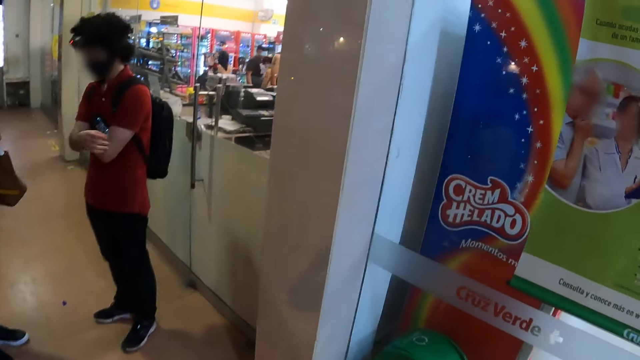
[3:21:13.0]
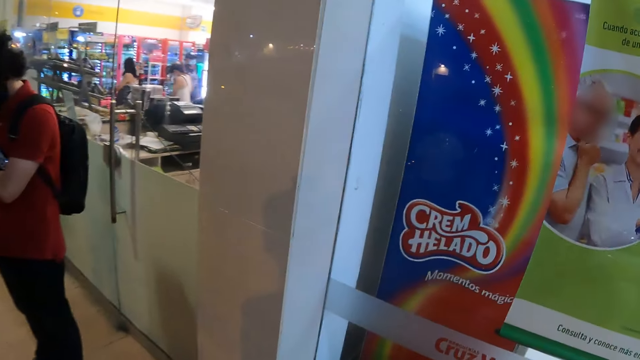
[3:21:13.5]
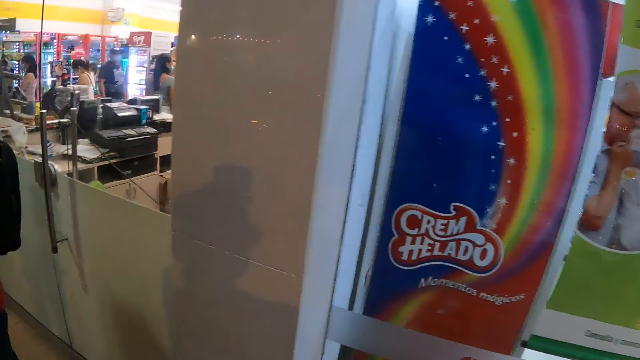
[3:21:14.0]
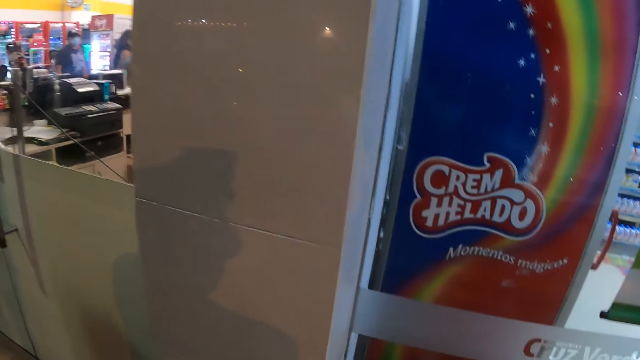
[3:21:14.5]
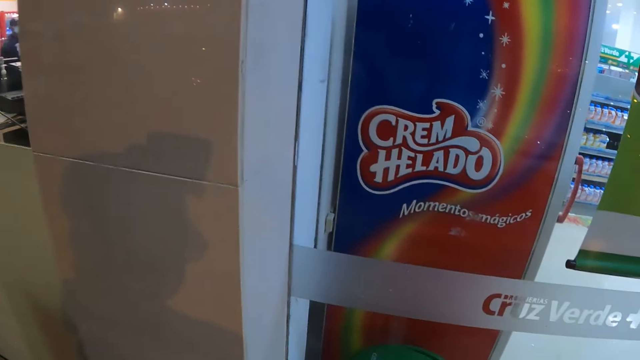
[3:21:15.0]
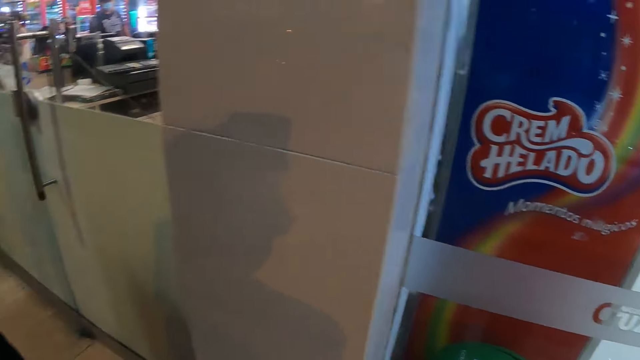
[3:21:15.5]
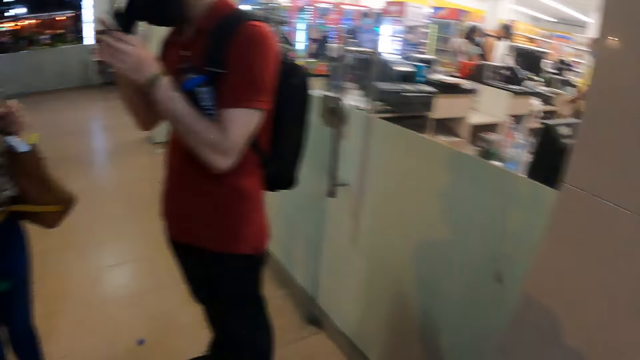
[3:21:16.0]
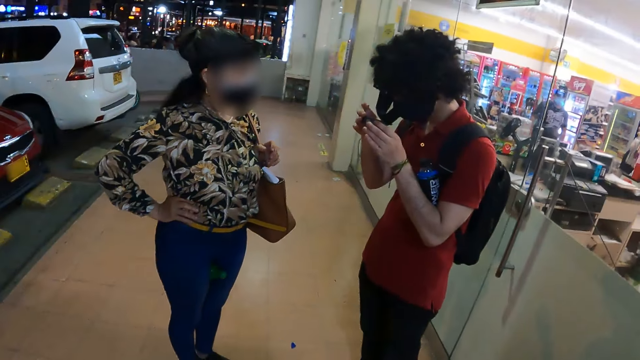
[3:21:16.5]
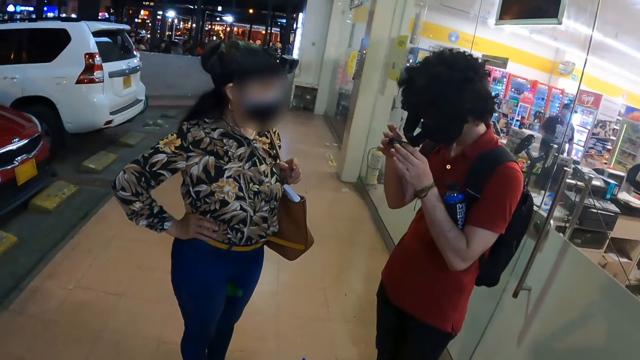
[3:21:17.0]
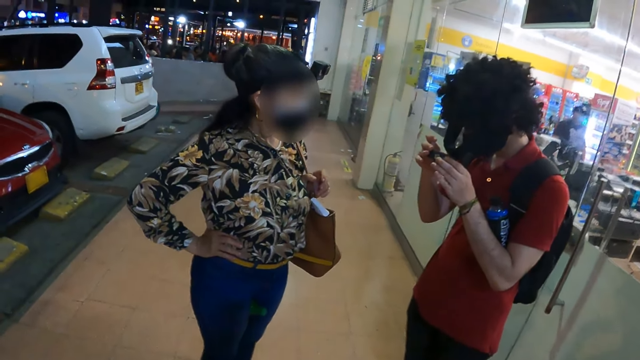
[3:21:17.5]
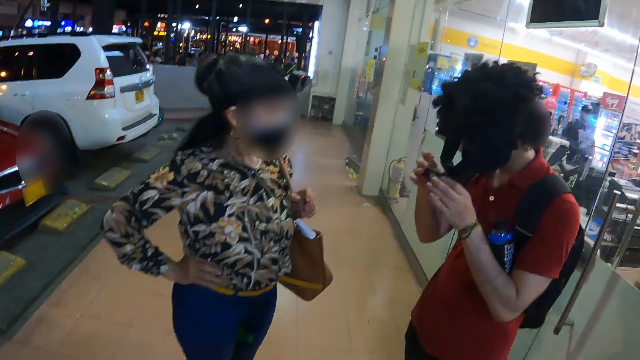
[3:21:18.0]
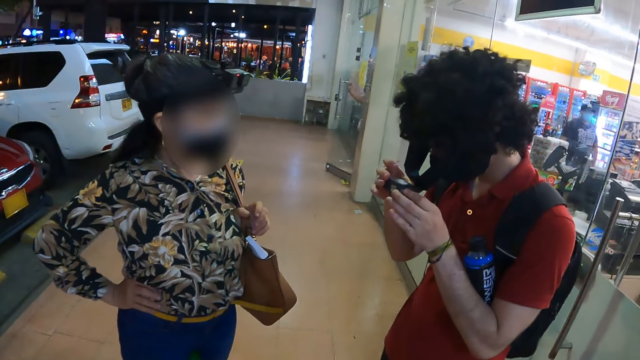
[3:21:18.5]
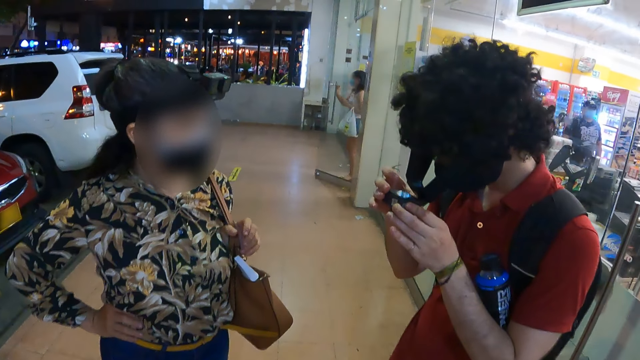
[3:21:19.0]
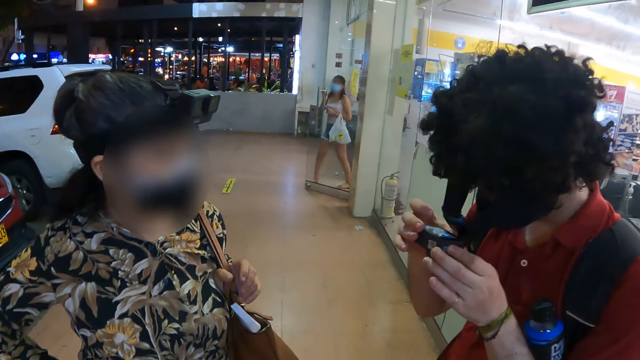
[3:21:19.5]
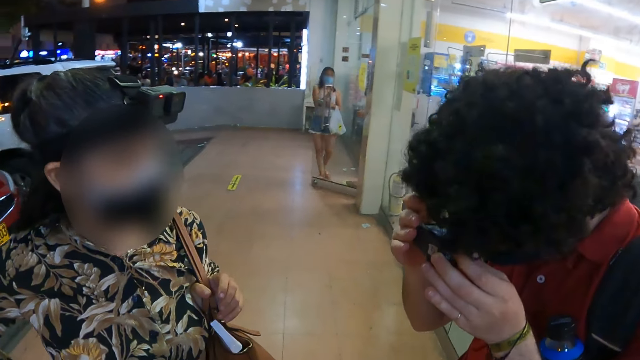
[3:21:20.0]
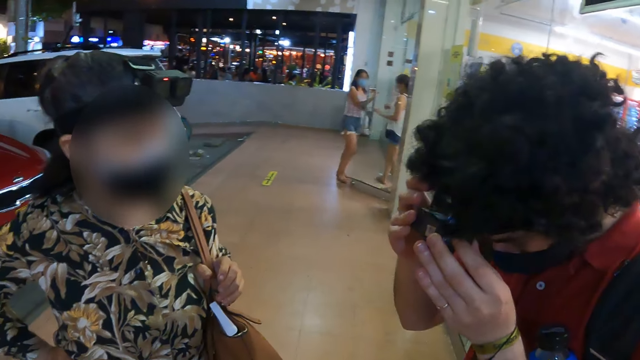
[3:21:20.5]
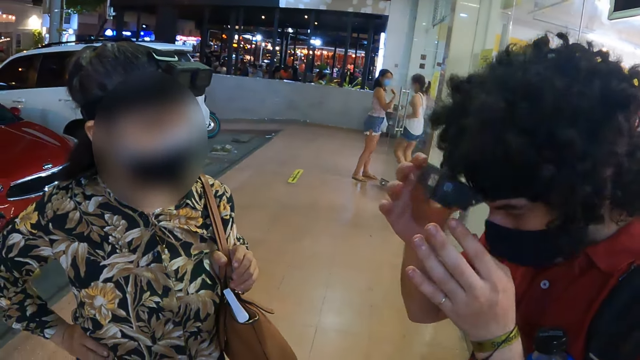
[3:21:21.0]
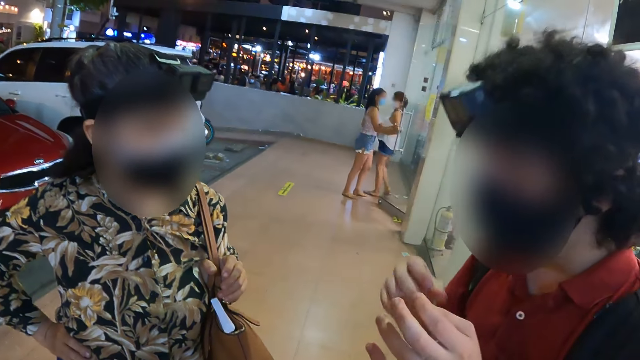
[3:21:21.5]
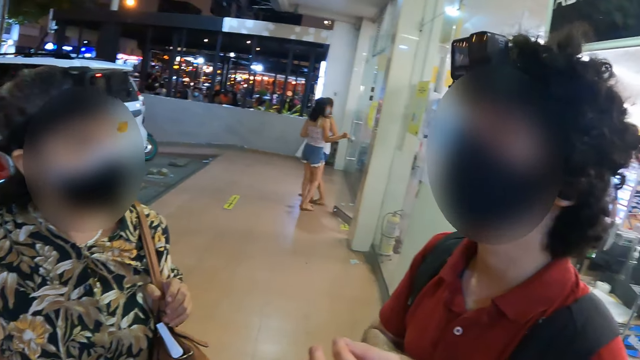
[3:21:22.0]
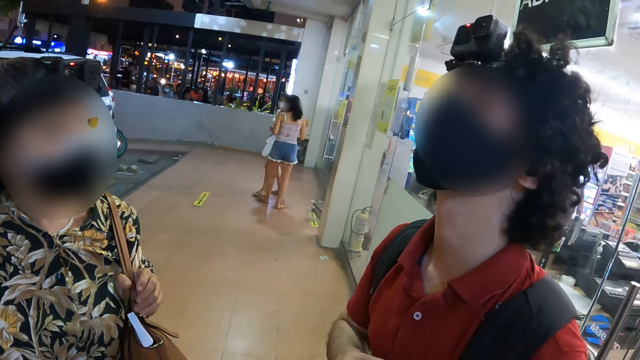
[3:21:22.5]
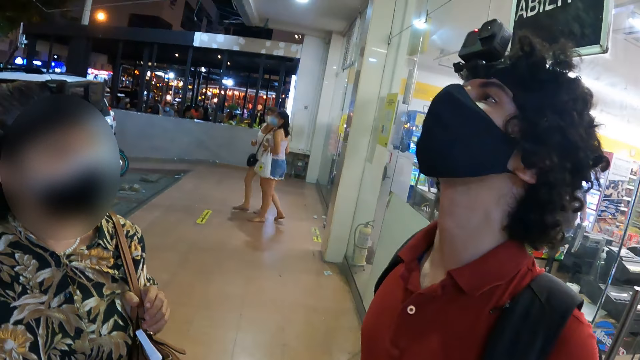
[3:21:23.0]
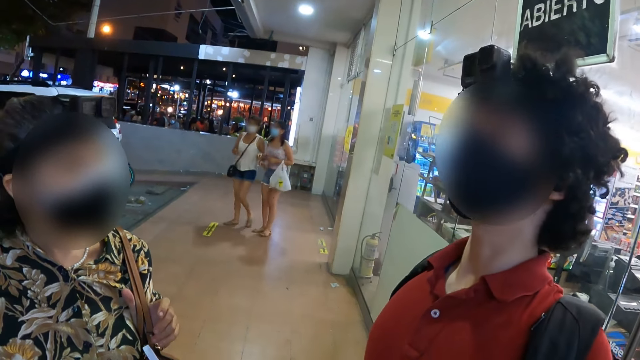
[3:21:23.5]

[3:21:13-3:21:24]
A person operates his camera. The person adjusts his camera.

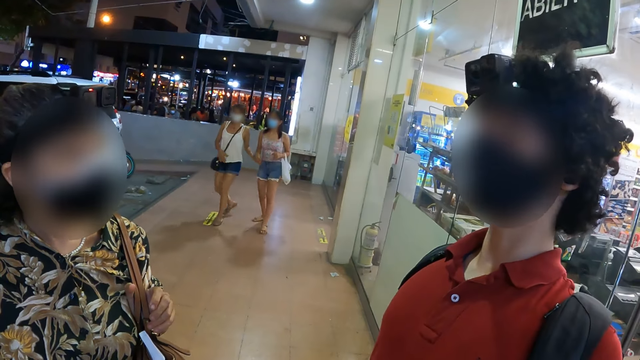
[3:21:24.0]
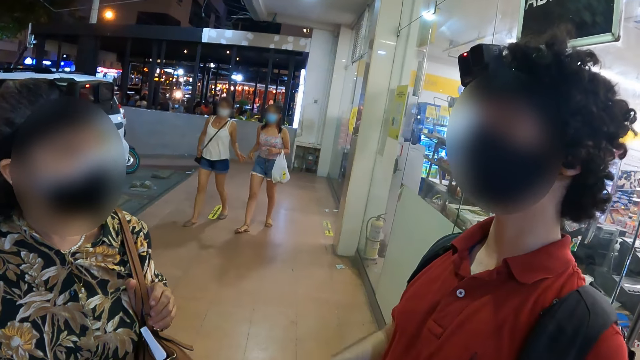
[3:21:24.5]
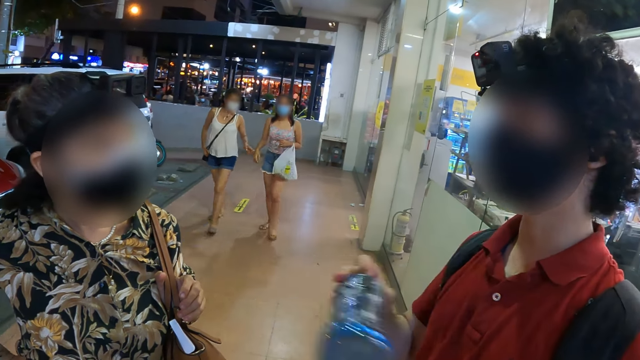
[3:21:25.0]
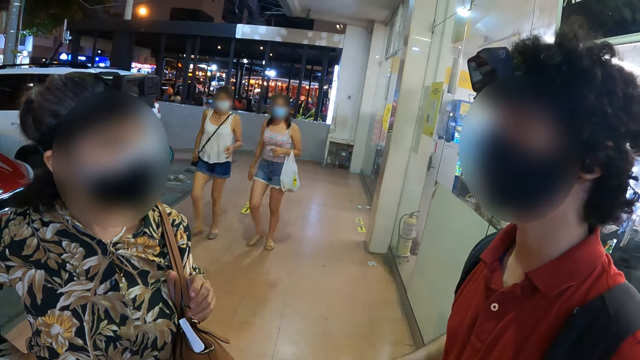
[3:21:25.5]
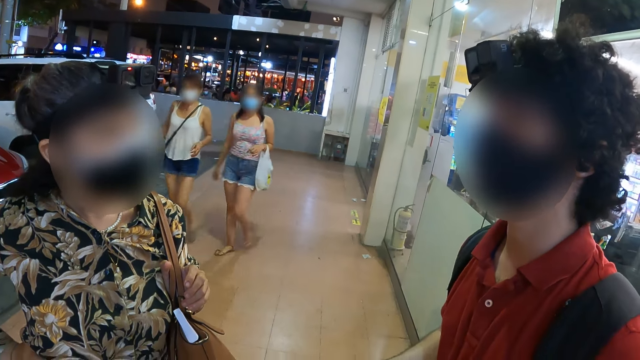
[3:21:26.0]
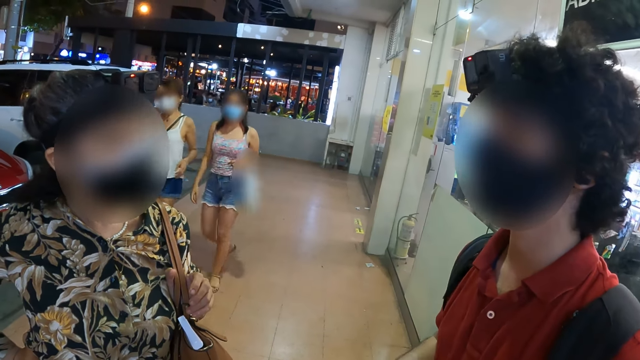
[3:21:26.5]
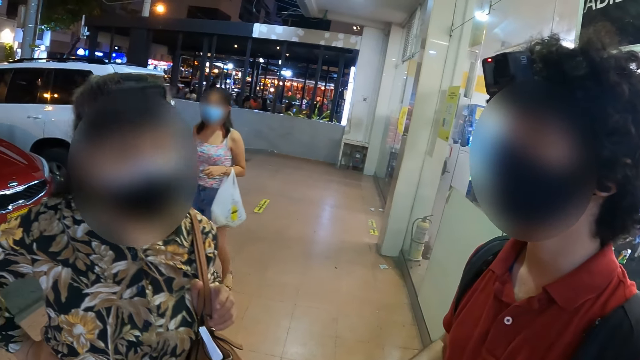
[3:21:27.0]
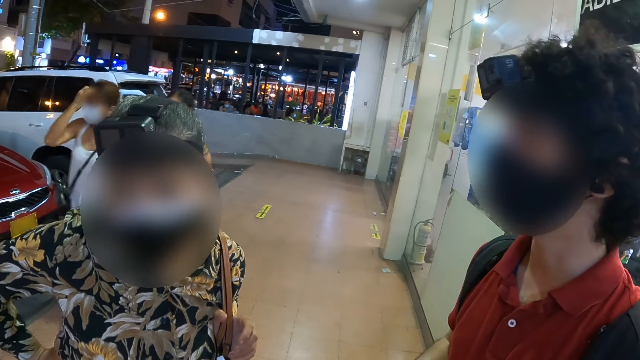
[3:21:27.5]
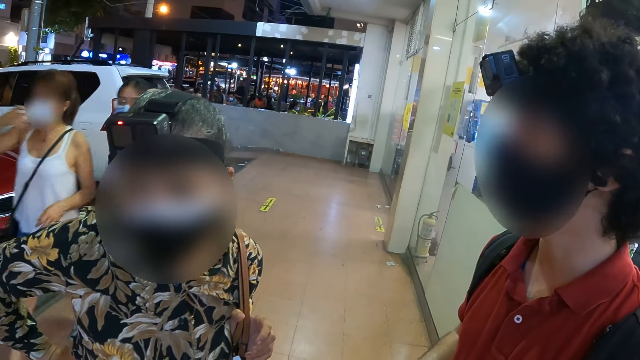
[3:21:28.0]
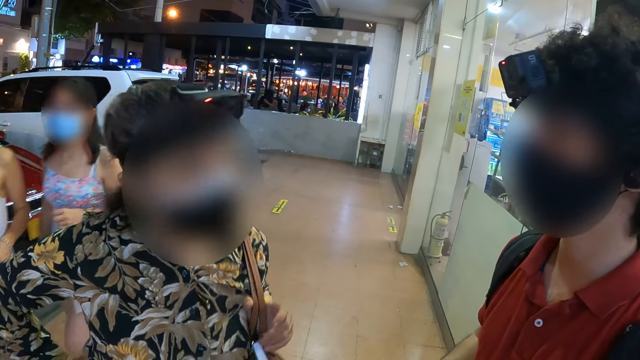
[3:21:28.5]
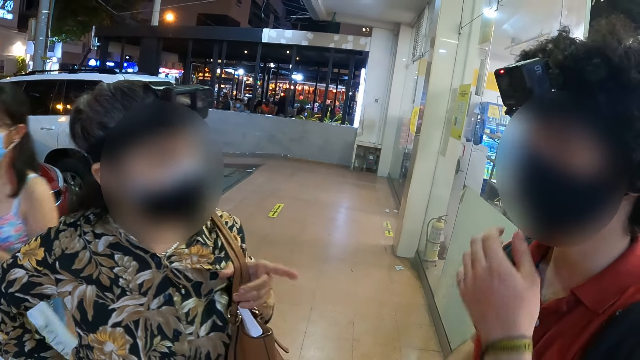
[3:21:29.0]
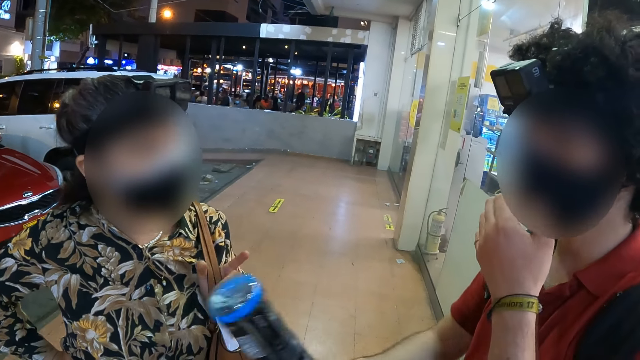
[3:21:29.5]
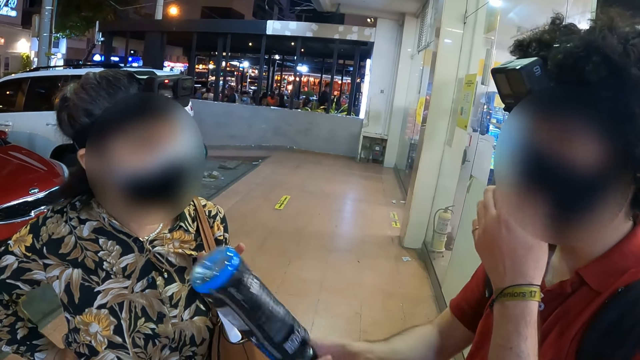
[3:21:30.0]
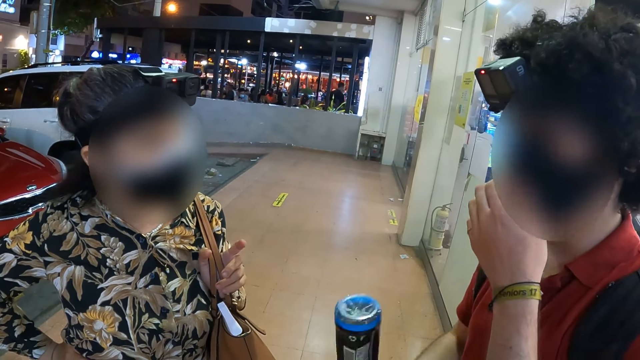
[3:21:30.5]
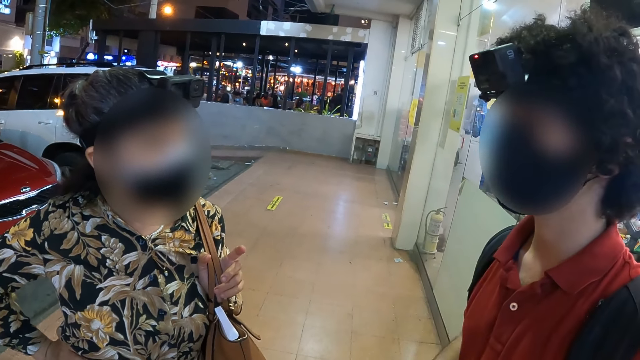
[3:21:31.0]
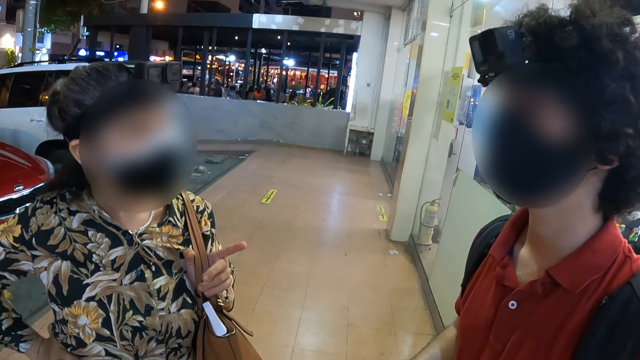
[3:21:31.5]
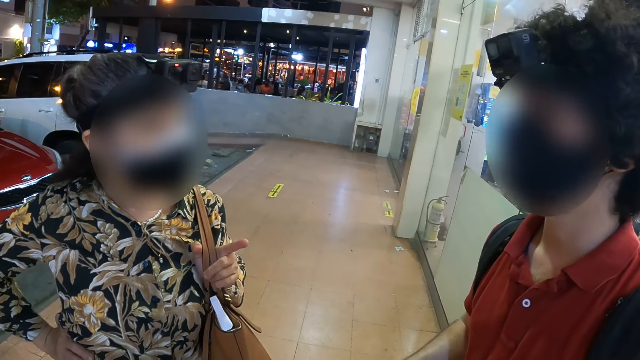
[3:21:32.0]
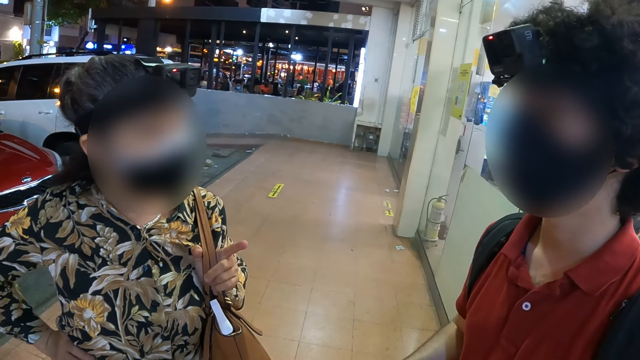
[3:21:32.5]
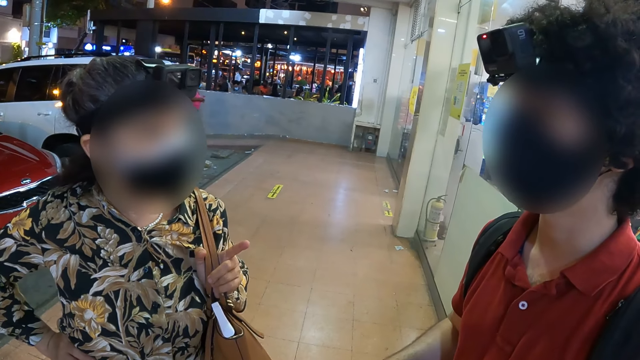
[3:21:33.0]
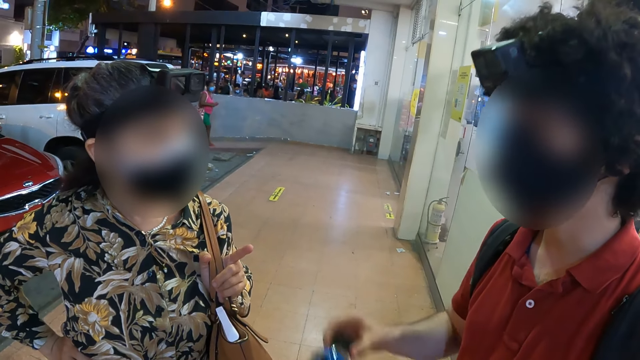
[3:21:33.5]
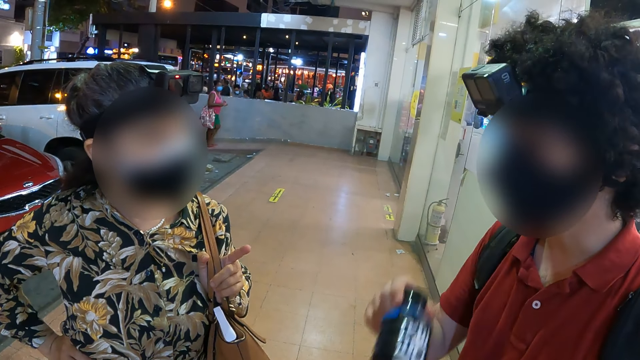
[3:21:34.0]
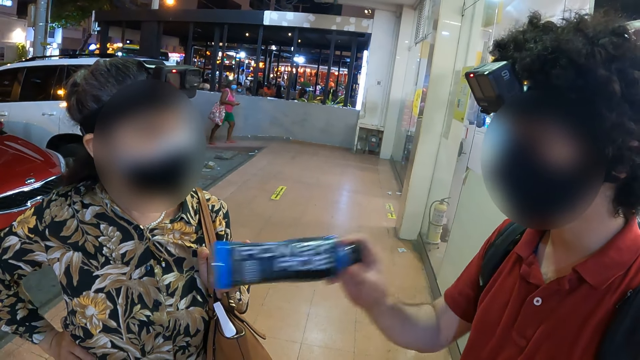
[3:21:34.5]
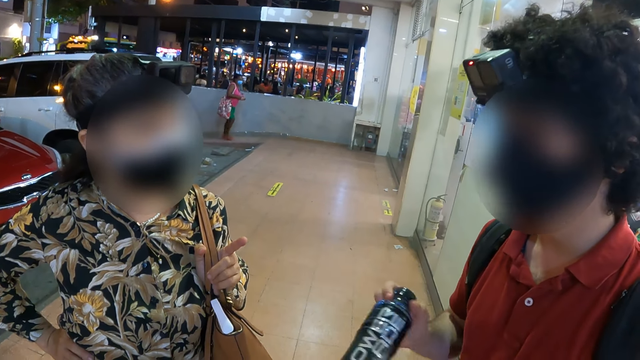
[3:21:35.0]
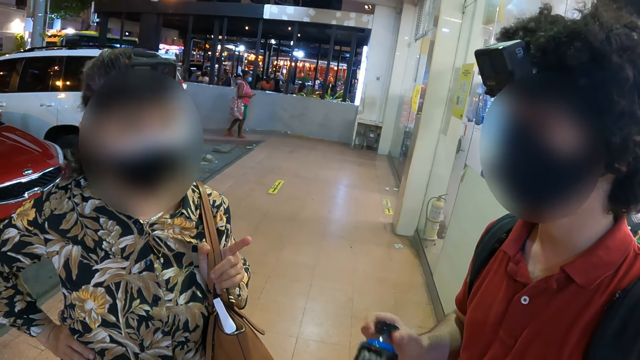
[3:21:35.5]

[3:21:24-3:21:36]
A man points out with his bottle. A person talks to another person.
